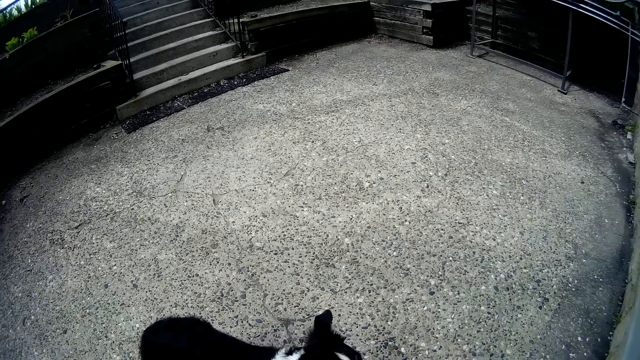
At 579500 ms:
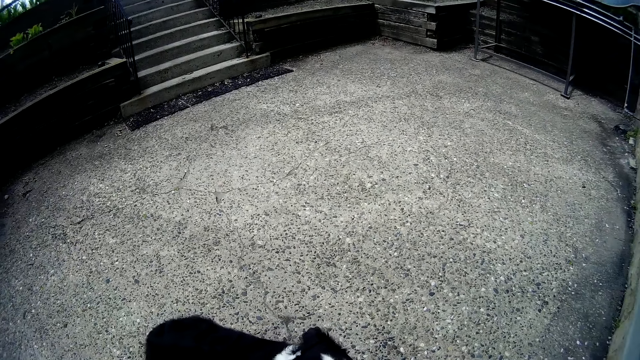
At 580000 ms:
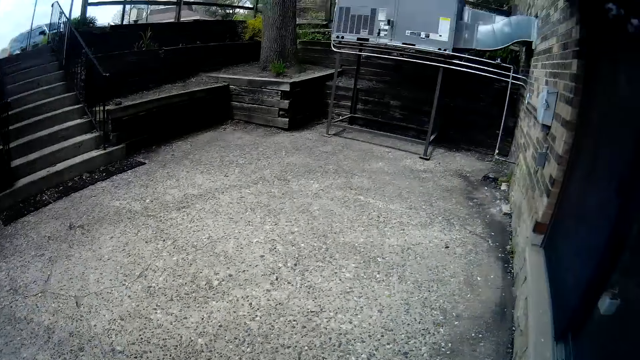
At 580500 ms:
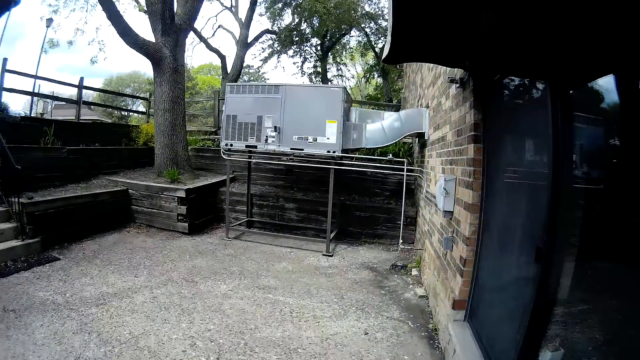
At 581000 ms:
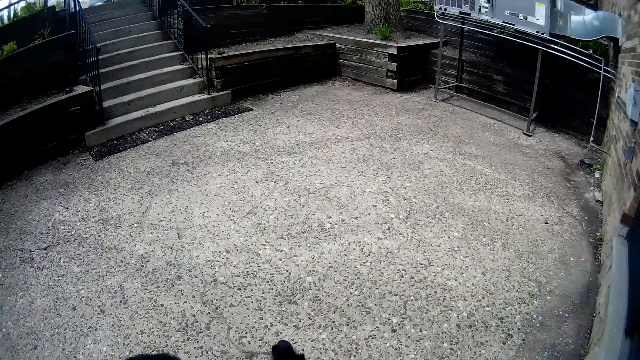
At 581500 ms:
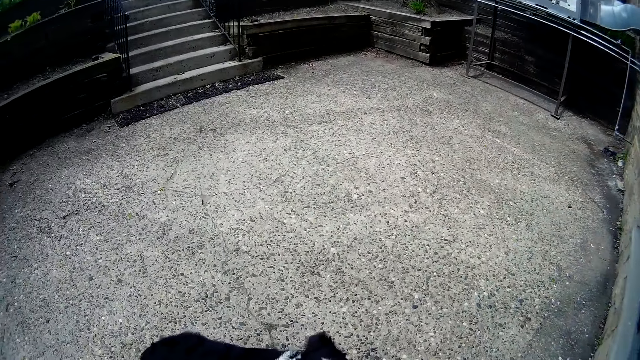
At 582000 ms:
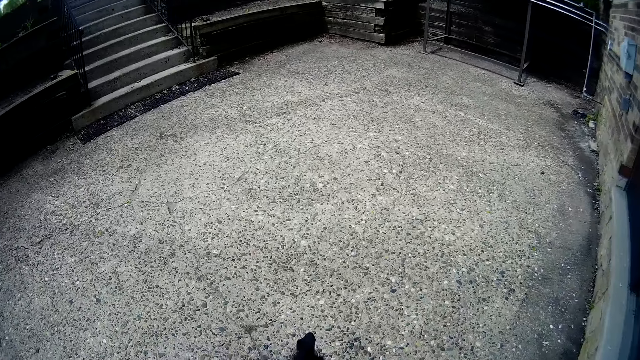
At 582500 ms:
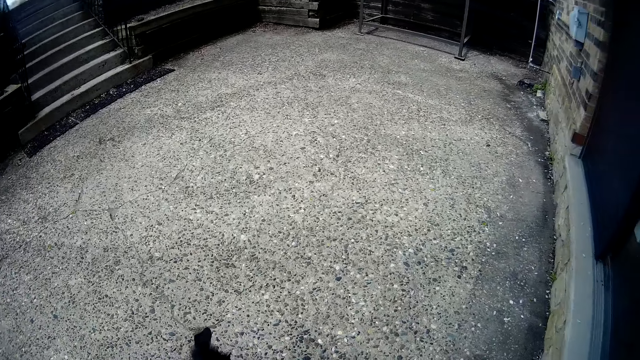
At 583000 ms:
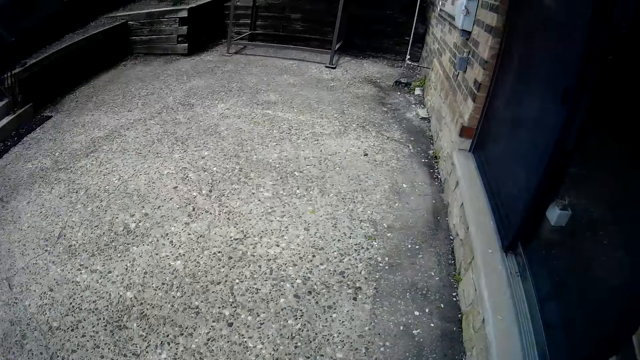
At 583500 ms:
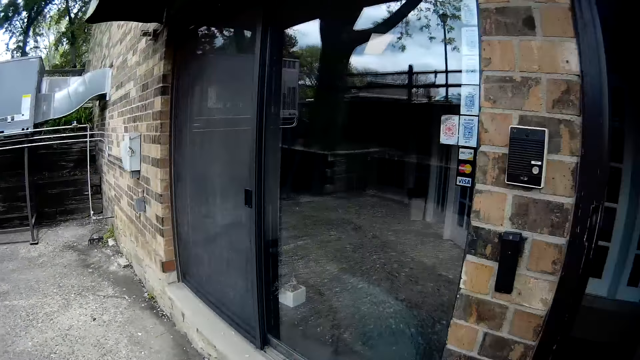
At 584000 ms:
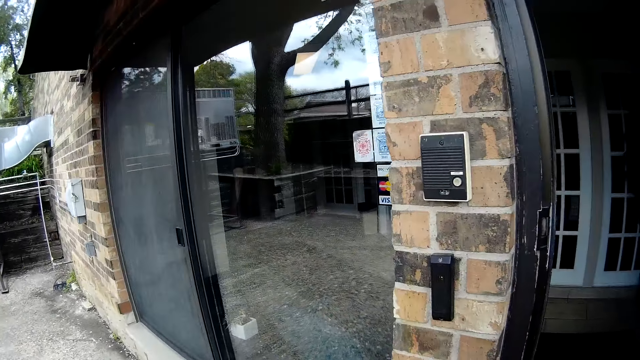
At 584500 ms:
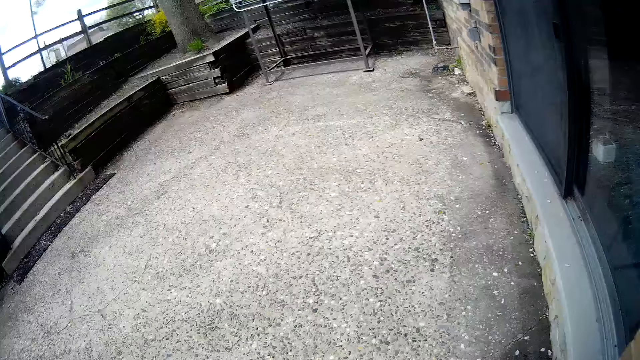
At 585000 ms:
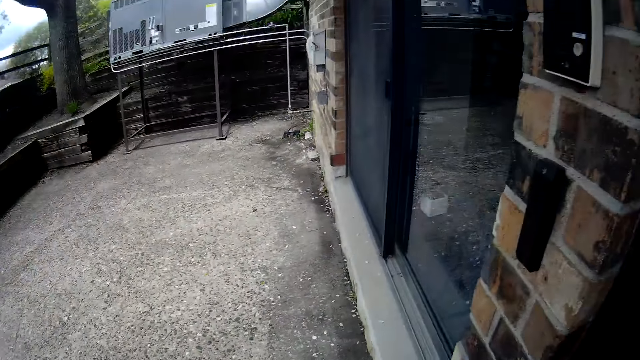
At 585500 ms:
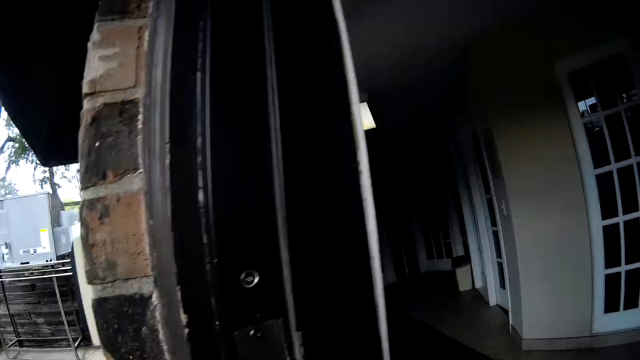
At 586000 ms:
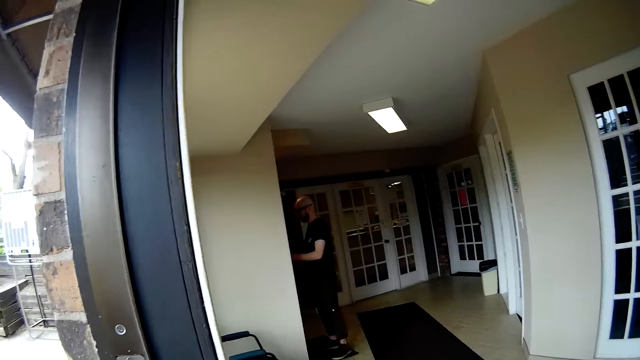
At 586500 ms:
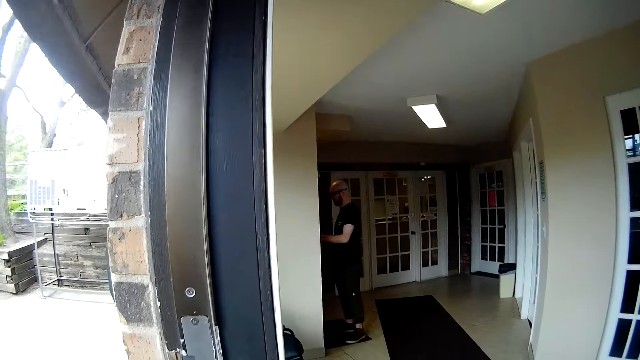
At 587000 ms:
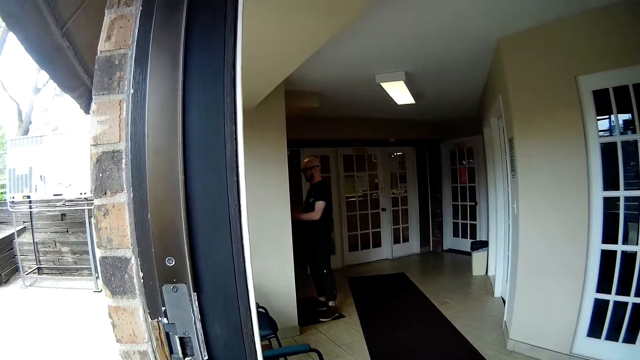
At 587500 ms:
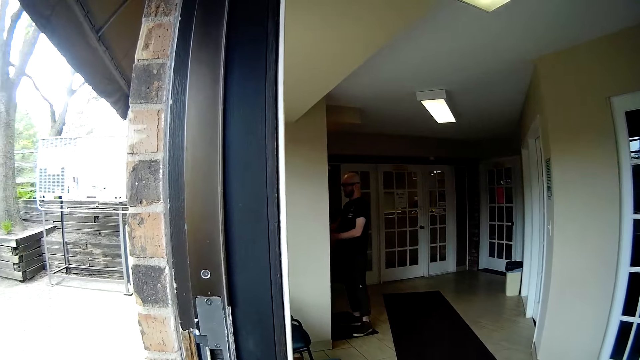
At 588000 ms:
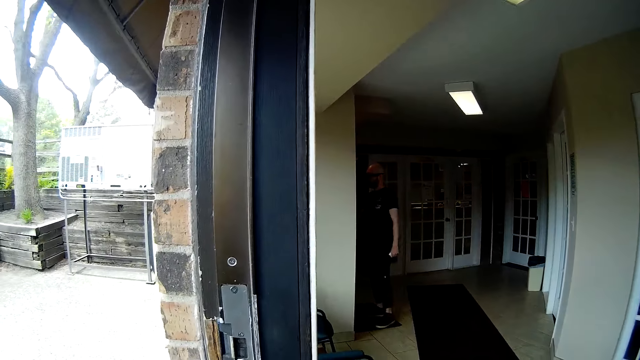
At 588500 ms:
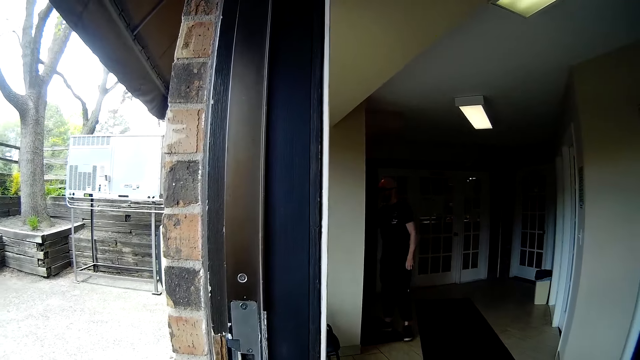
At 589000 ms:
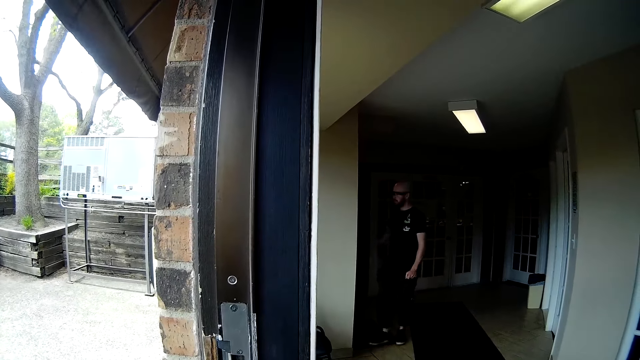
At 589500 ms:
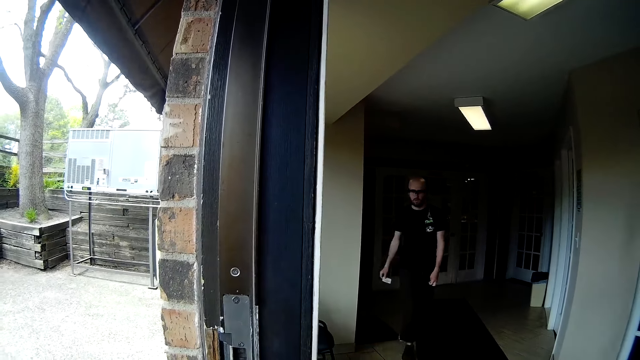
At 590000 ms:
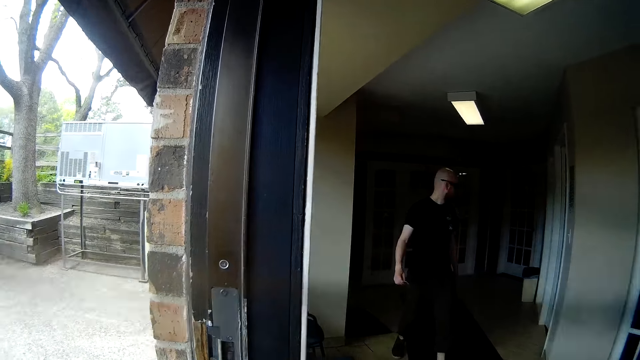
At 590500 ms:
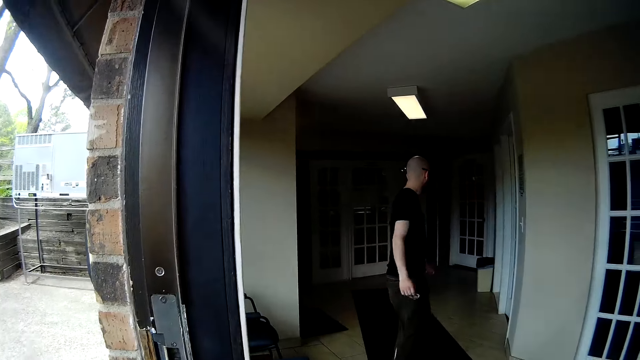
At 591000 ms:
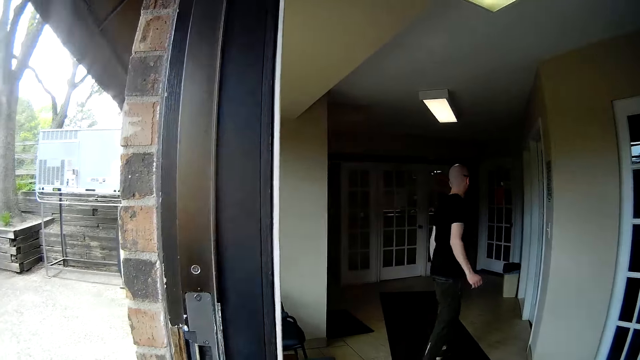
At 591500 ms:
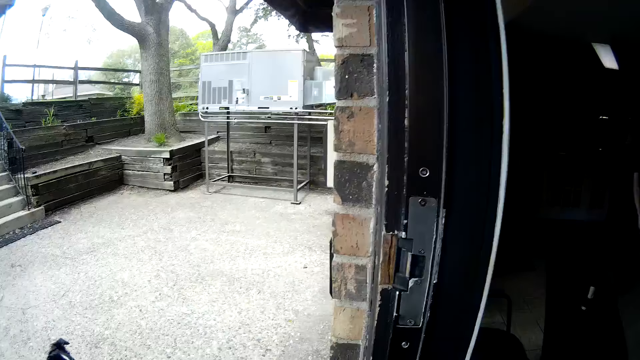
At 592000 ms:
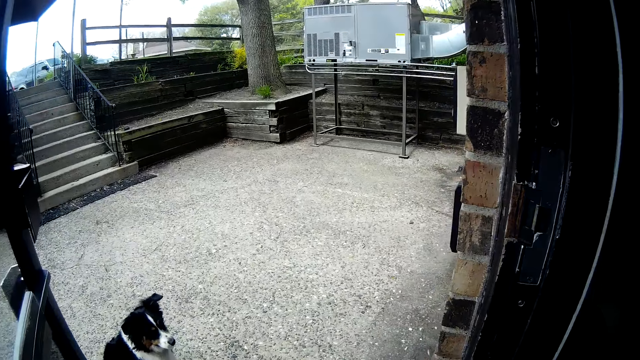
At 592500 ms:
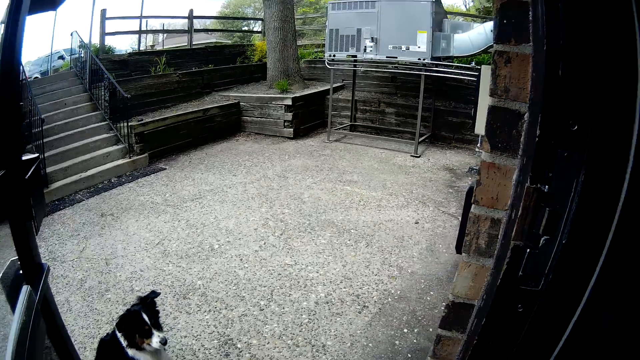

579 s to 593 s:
The camera wearer looks at the dog. She opens the door of the building with her right hand. She looks at a man. The man walks towards the camera wearer. The camera wearer converses with the man.

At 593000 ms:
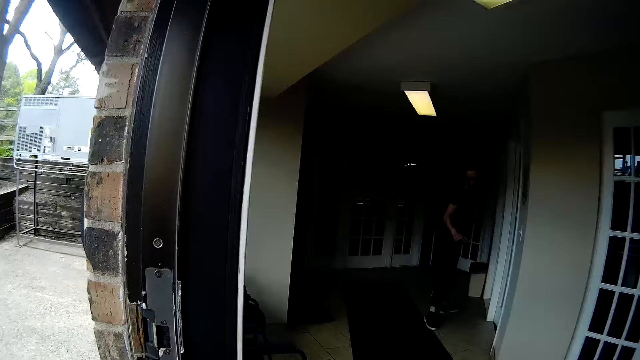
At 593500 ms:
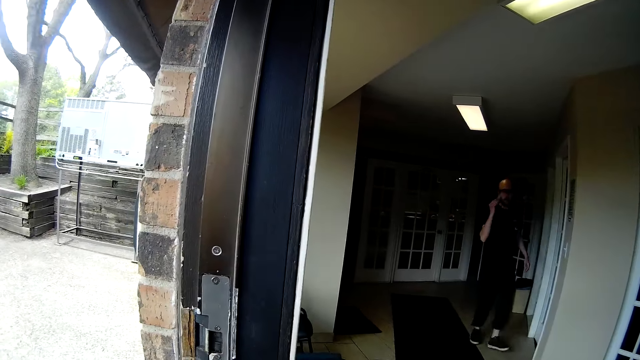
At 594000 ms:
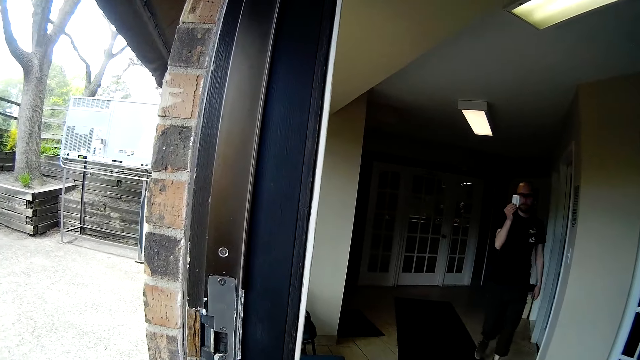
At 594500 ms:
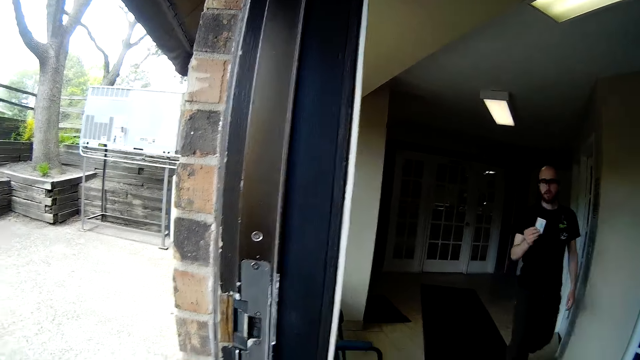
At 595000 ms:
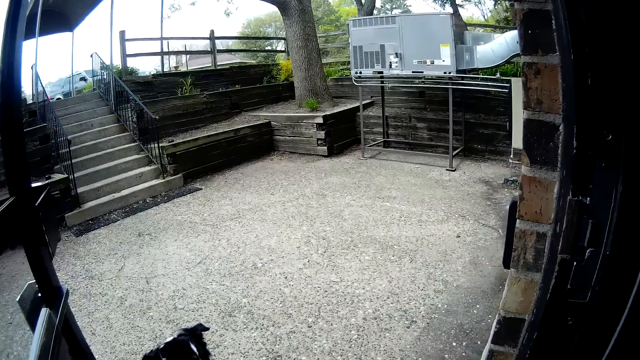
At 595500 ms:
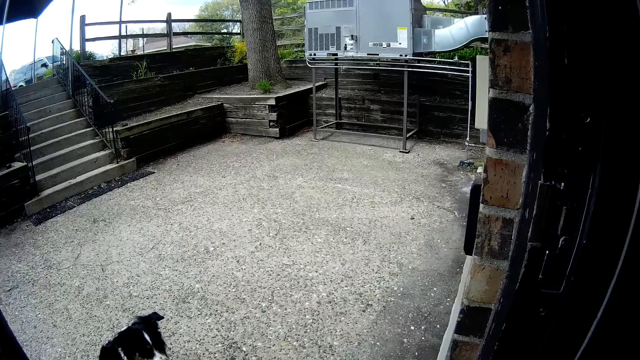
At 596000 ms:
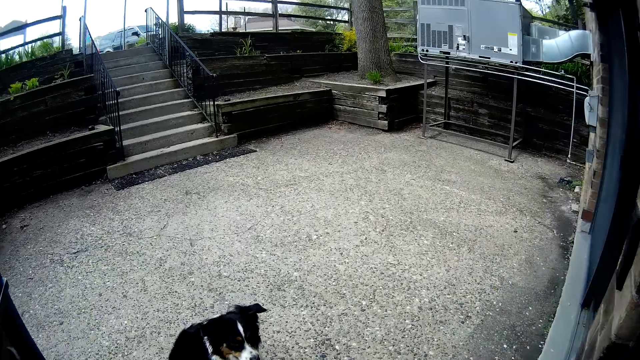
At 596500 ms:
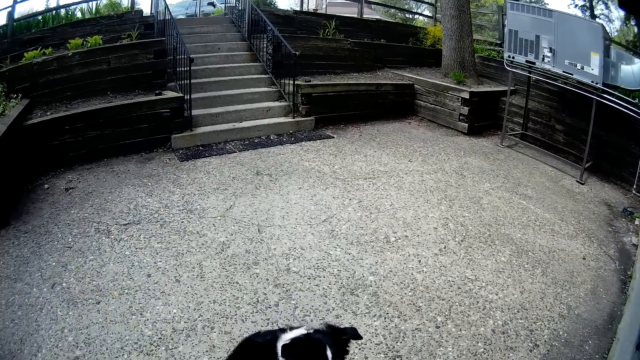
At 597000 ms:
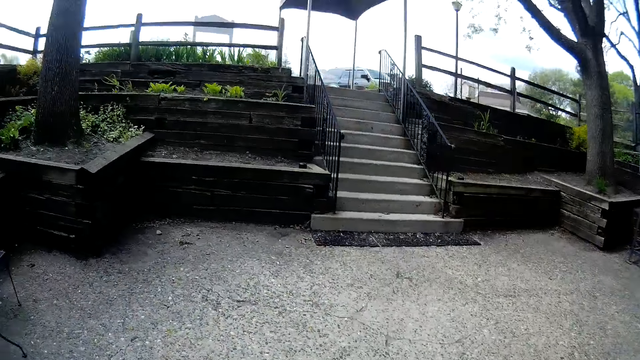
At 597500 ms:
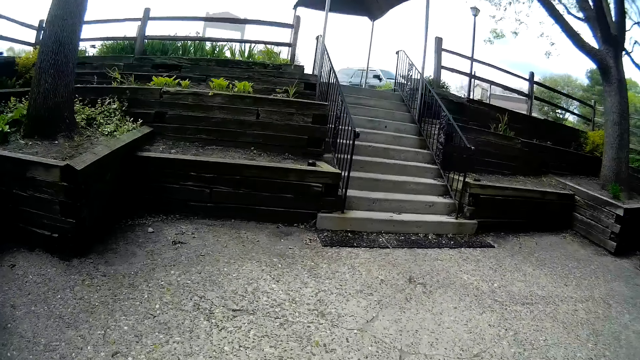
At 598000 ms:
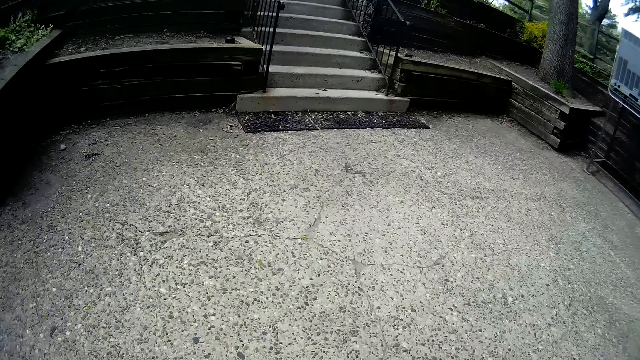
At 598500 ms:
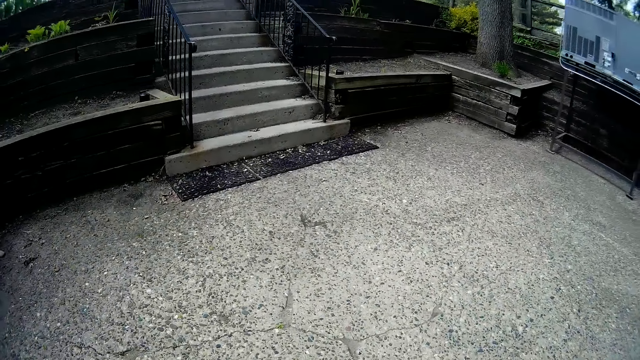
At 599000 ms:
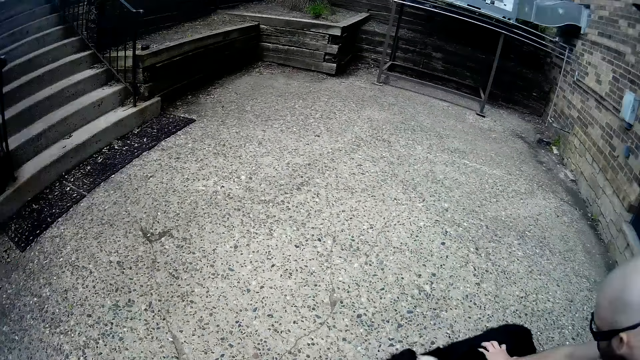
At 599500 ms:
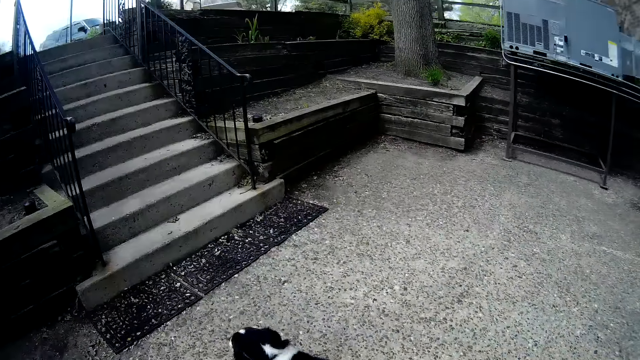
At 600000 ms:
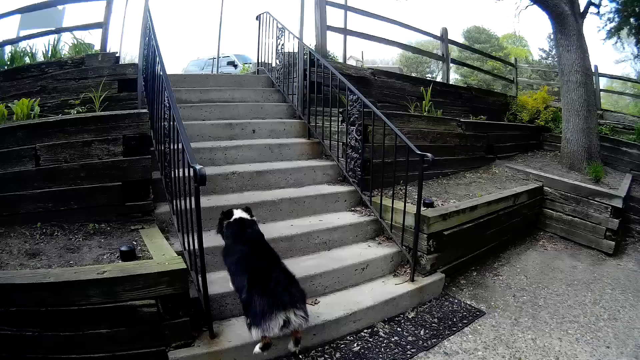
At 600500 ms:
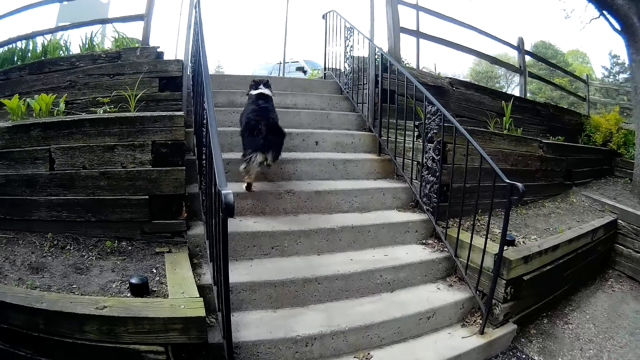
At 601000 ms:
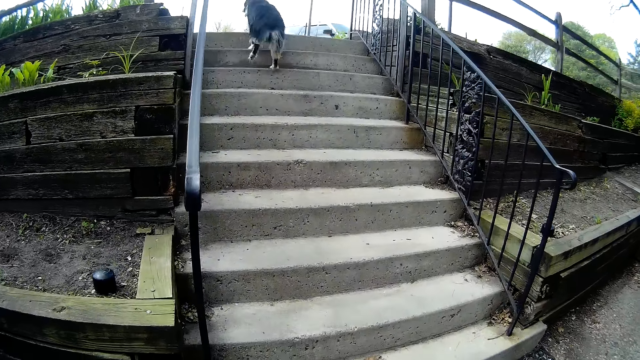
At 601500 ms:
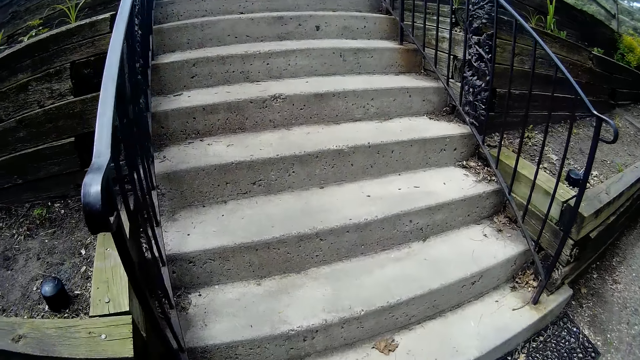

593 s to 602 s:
A man holds a card. The camera wearer walks away from the door. The dog runs up the flight of stairs.
